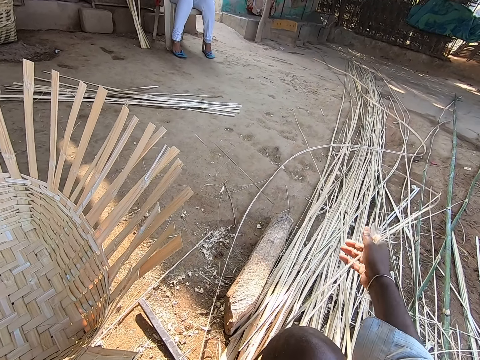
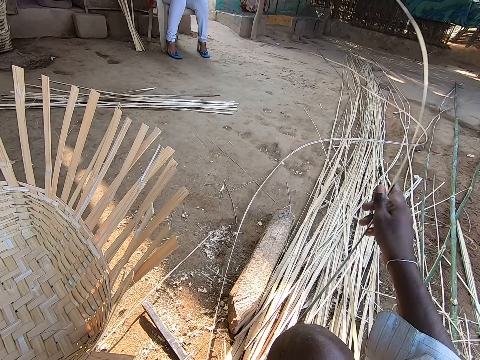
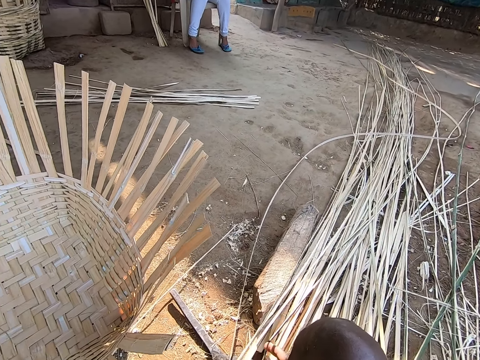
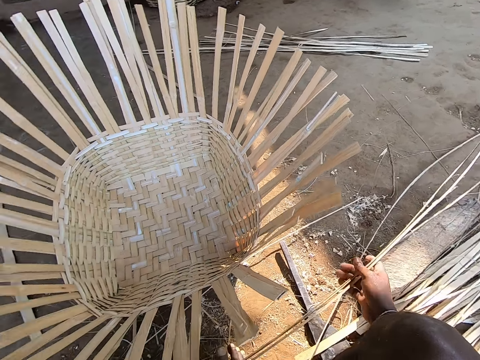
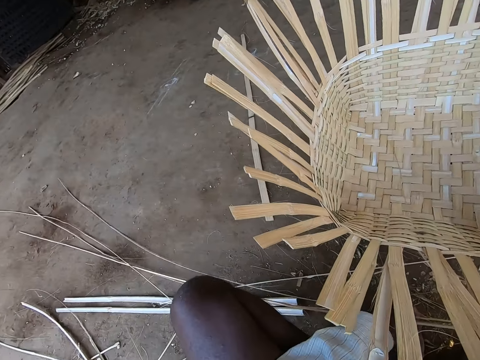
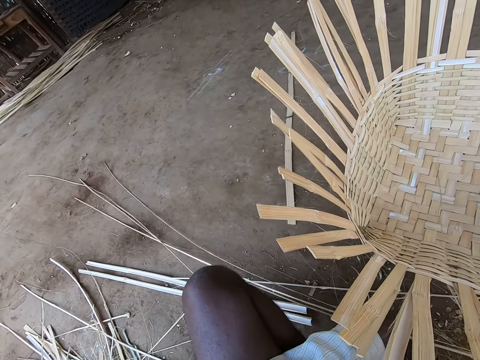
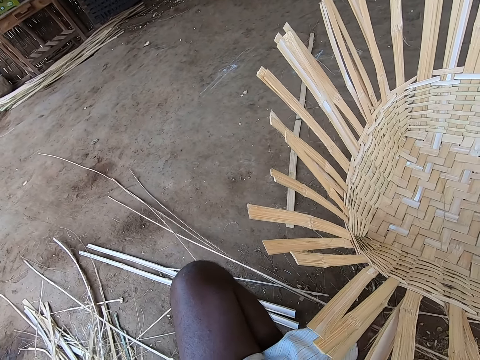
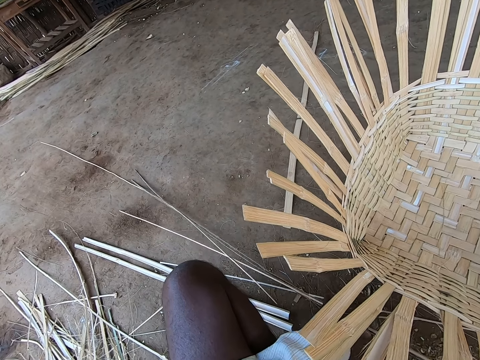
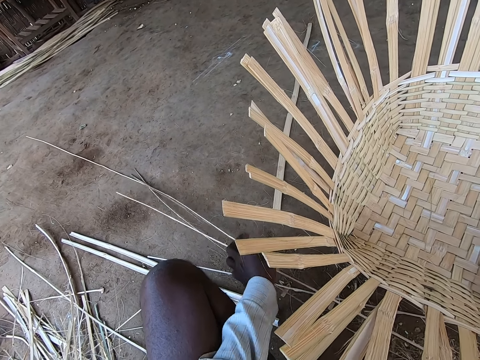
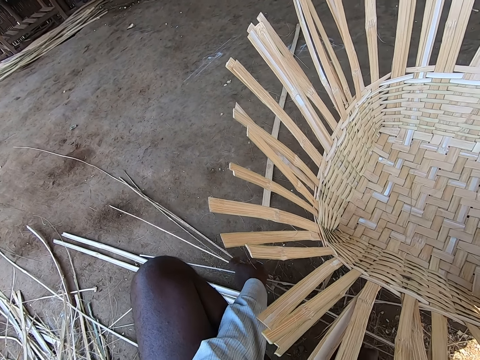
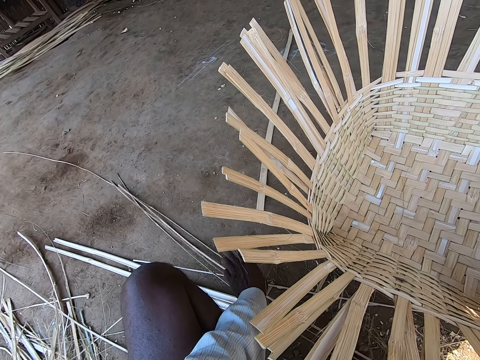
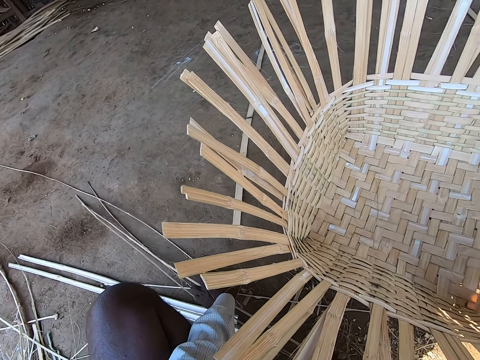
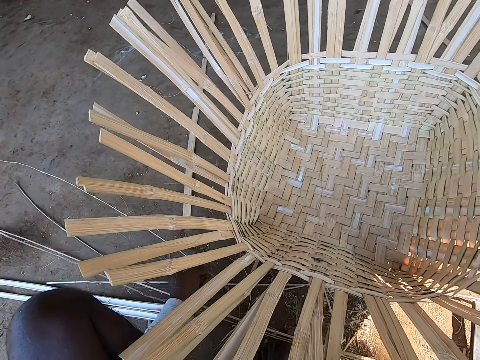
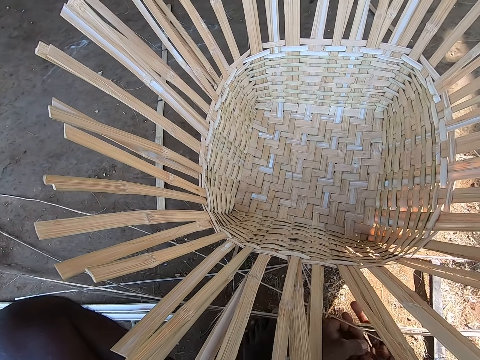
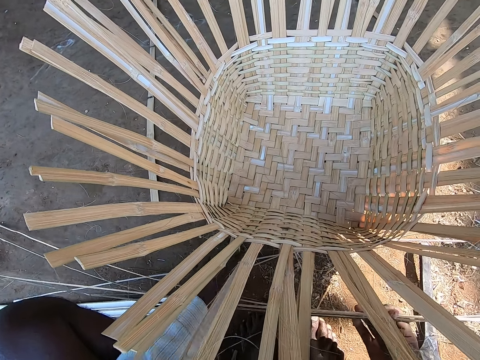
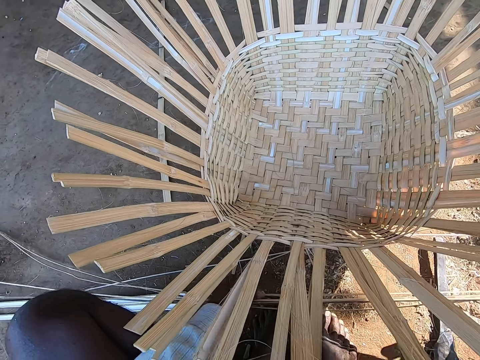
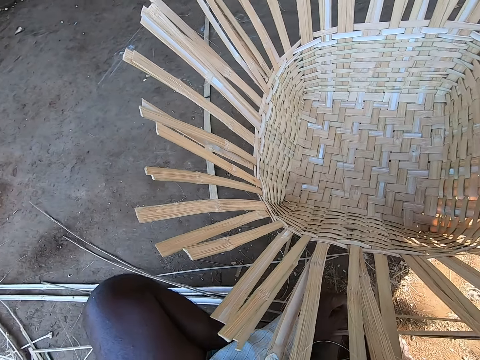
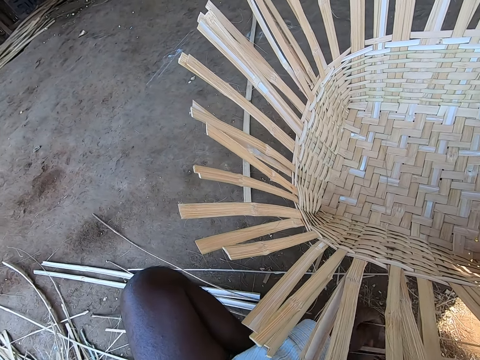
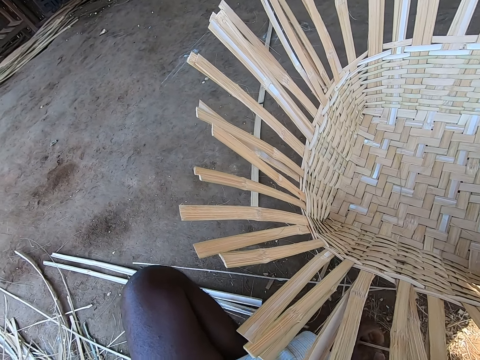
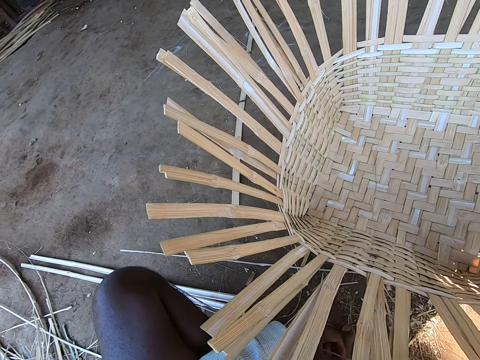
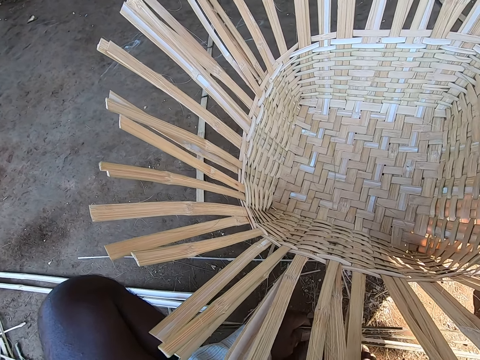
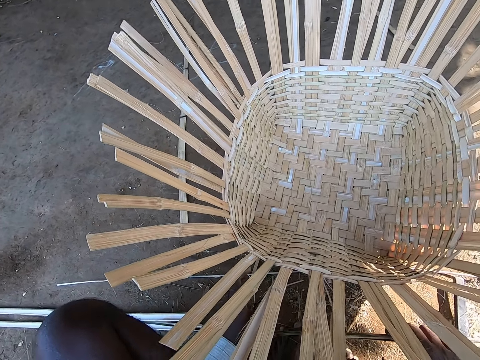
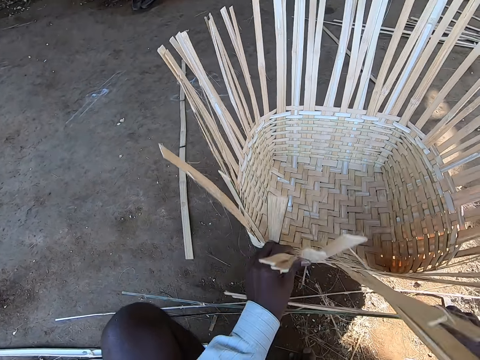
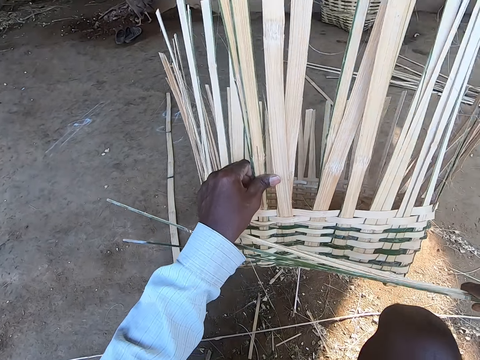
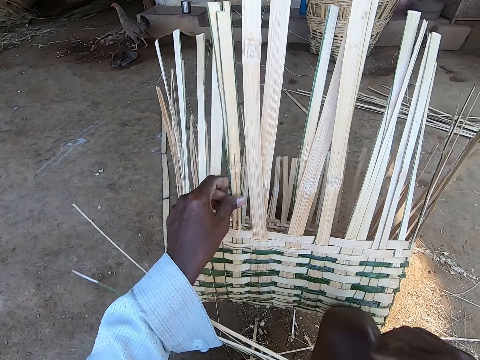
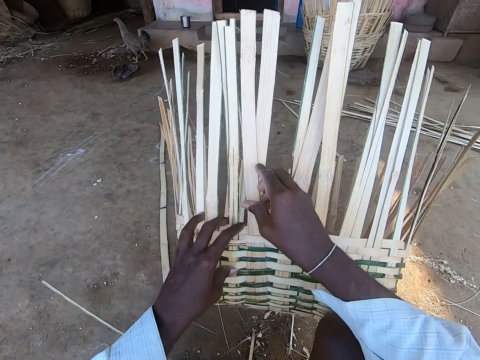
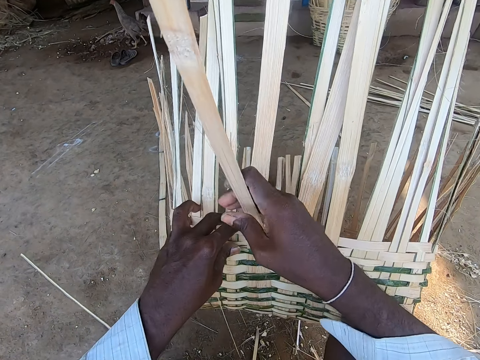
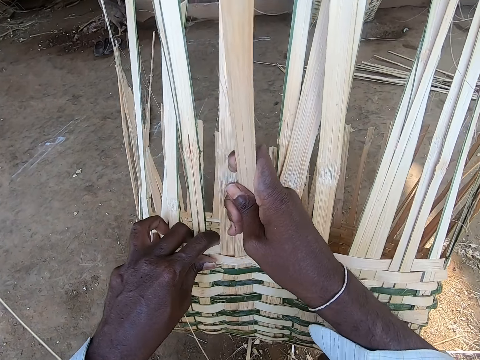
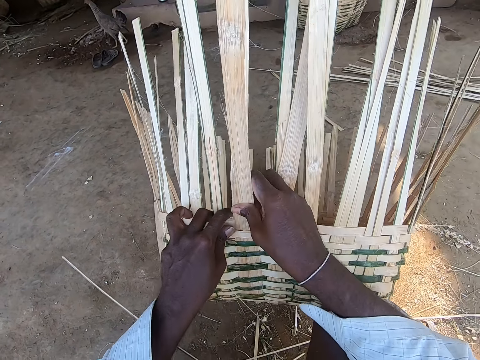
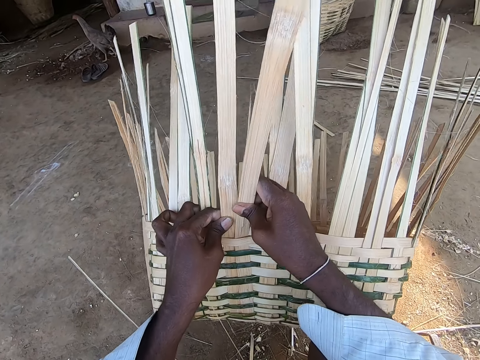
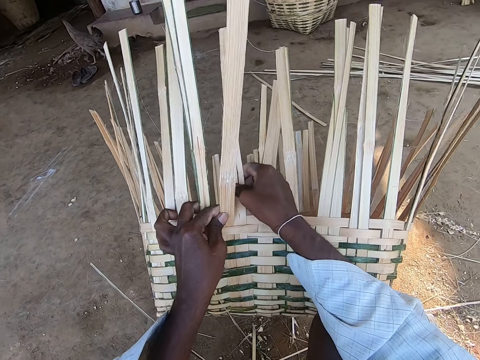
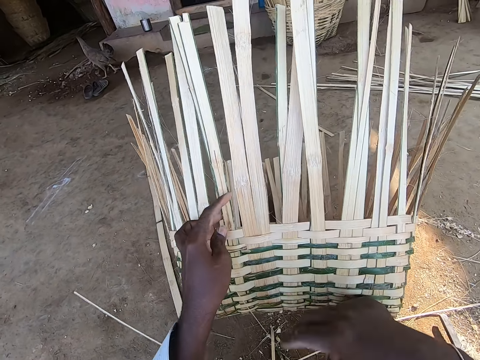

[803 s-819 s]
The camera wearer drops the reeds. He holds a reed. He drops the reed. He holds a reed. He holds the reeds. He picks up a reed. He exchanges the reed to the other hand. He pulls the reeds. He holds a reed. He lifts the half-made basket with the bamboo strips from the floor with his left hand. He holds the bamboo strips with his right hand. He turns the basket. He holds the half-made basket with the bamboo strips in both hands. He holds a reed. He adjusts the reed. He adjusts the reed again.

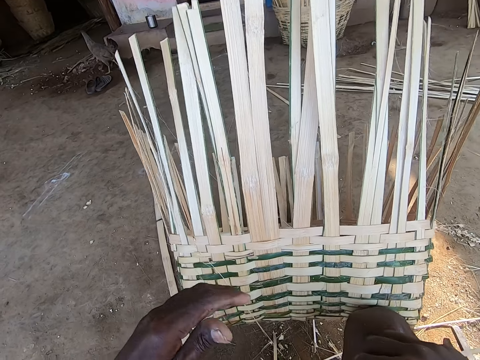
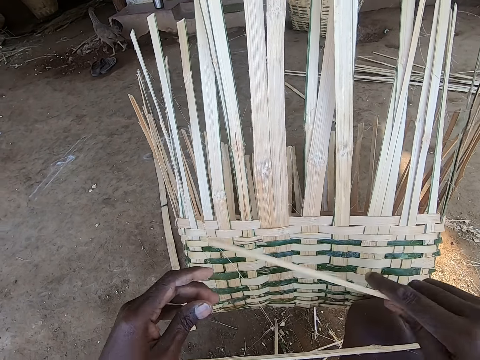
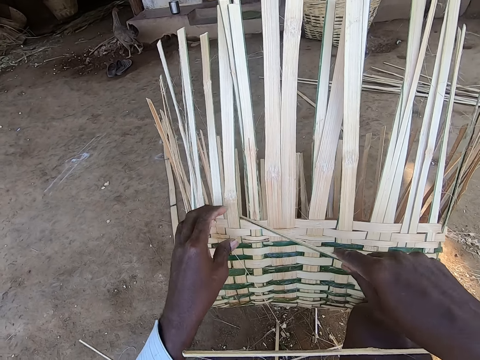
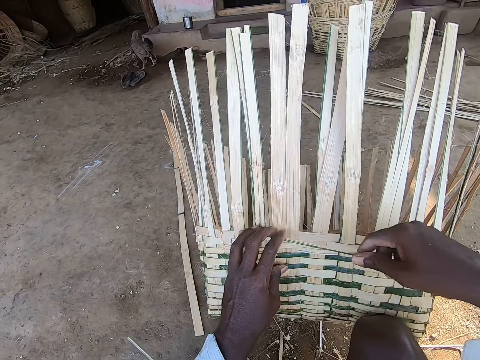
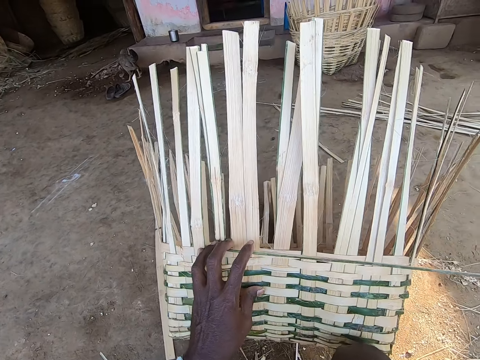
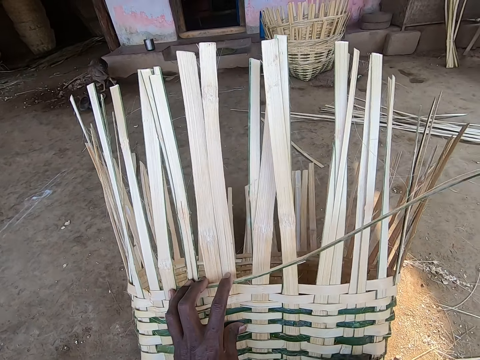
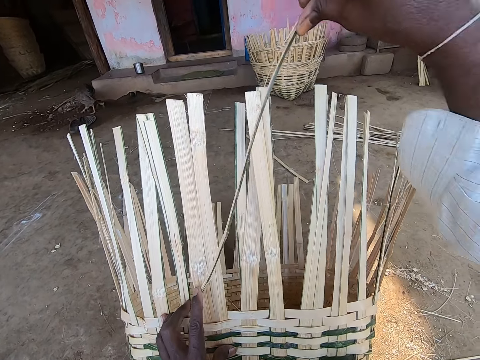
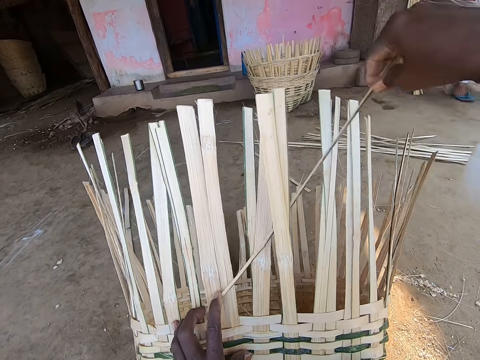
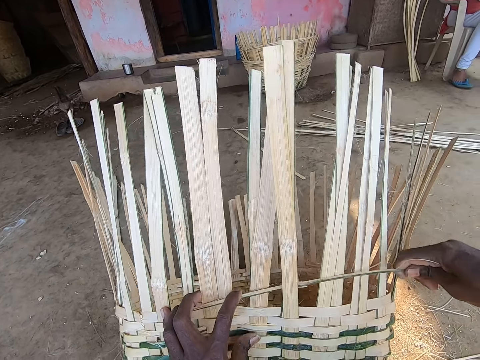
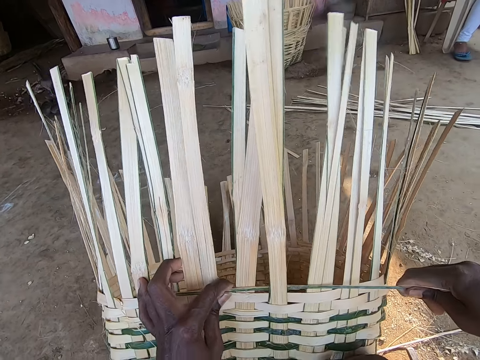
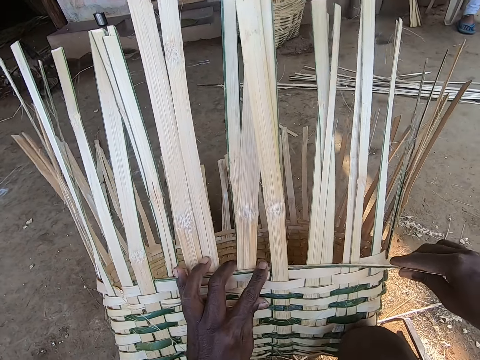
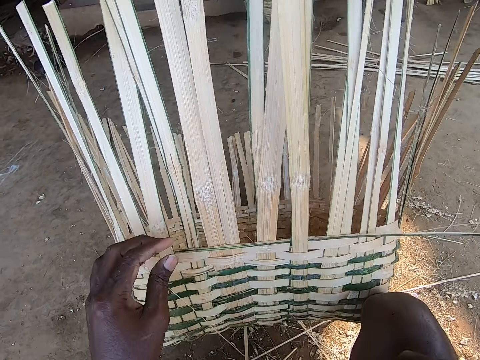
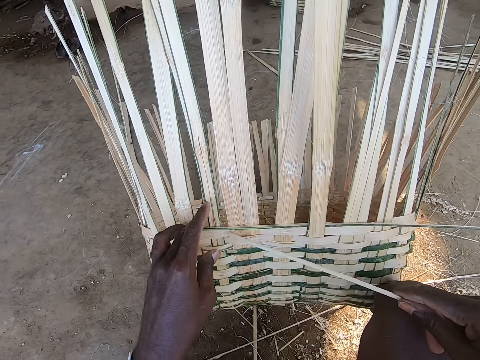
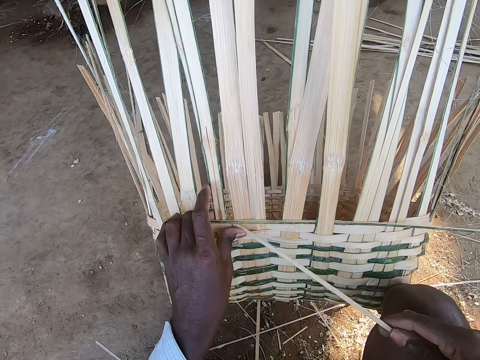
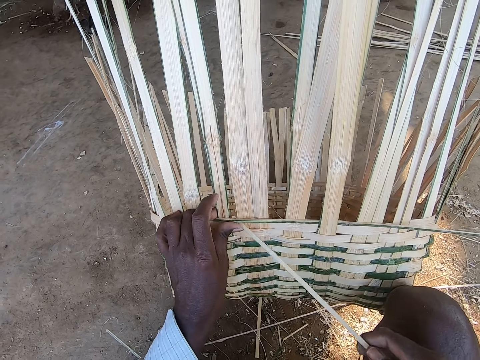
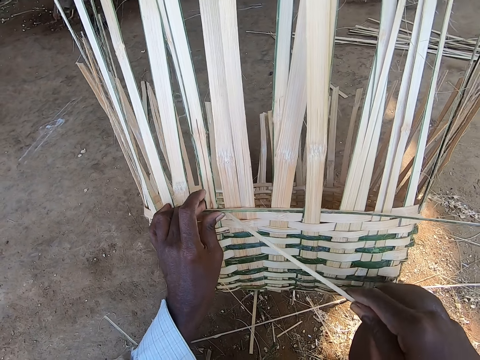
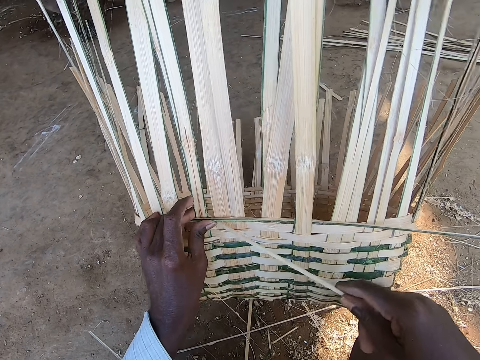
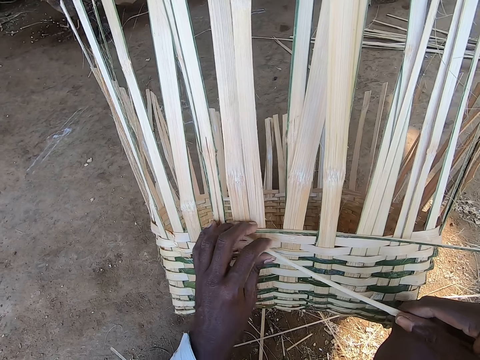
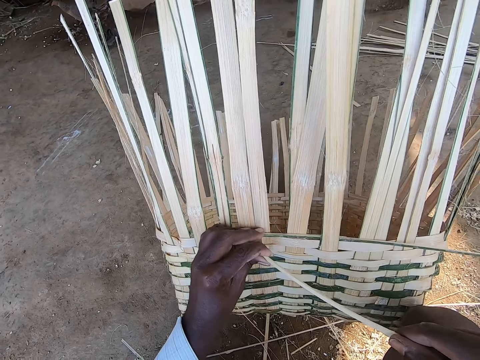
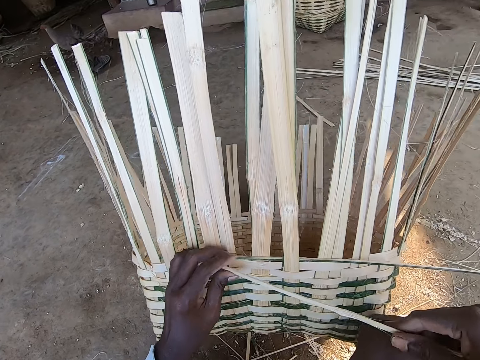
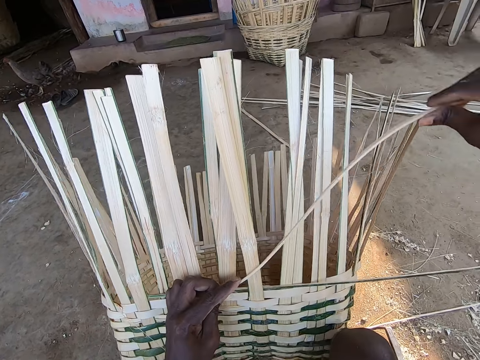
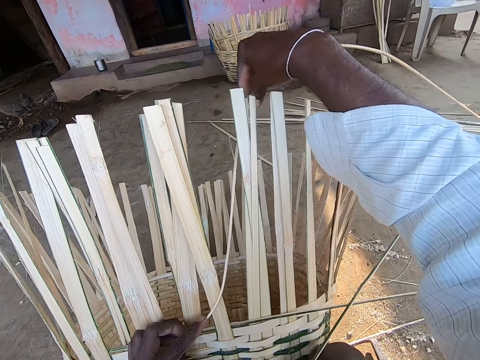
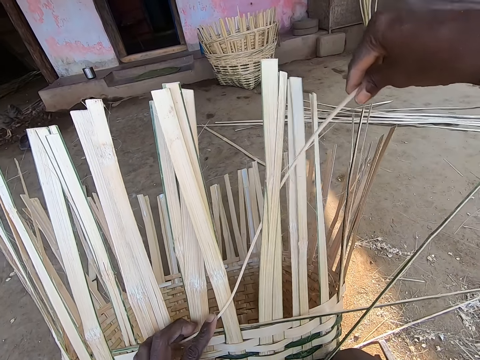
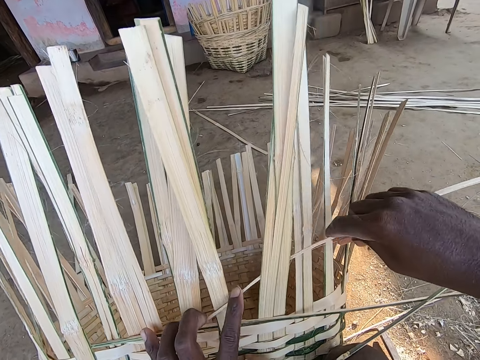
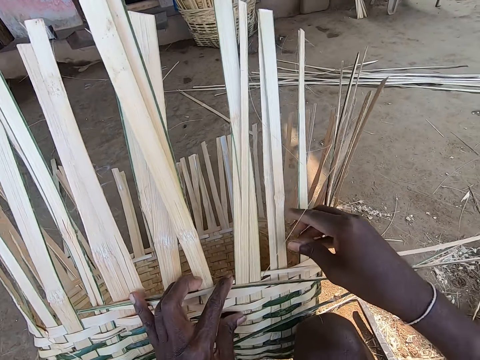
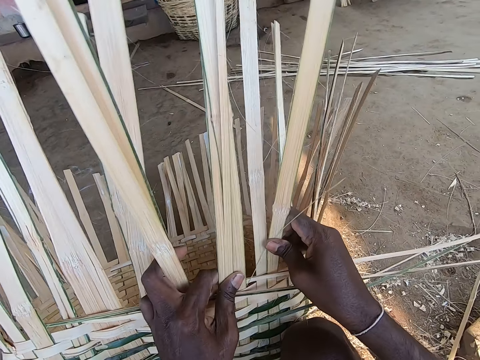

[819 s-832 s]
The camera wearer holds the bamboo strips with both hands. He touches a reed. He weaves the basket. He weaves the cane material into the basket with his hands. He puts a reed in the basket. He weaves the basket.
